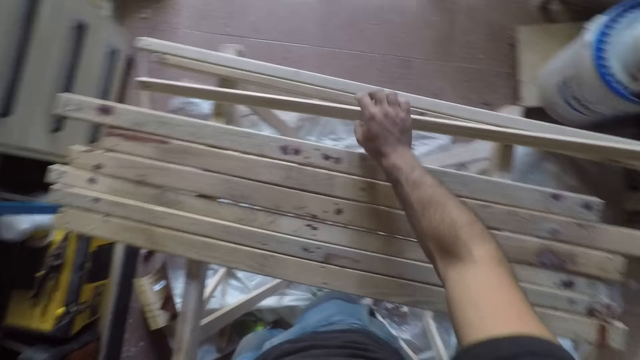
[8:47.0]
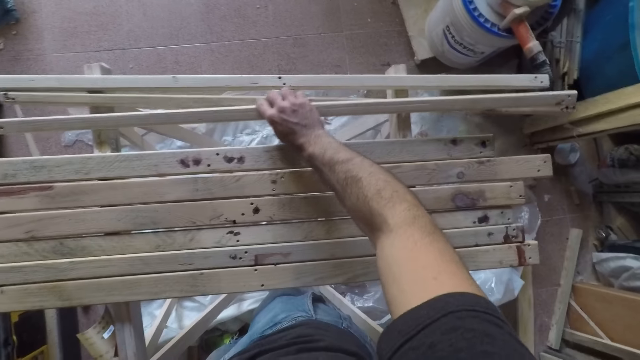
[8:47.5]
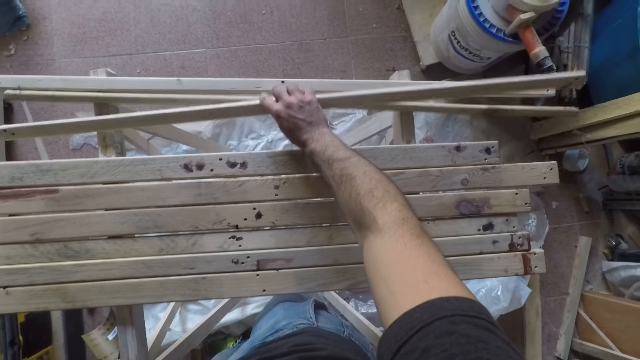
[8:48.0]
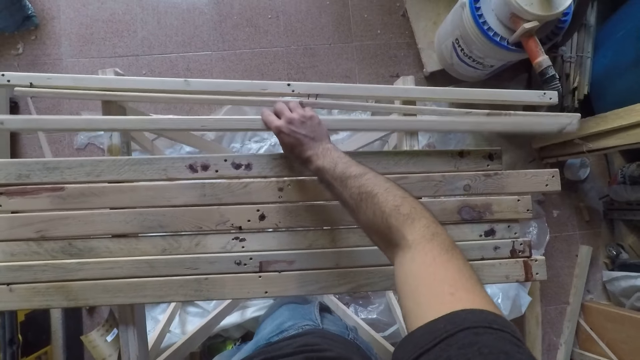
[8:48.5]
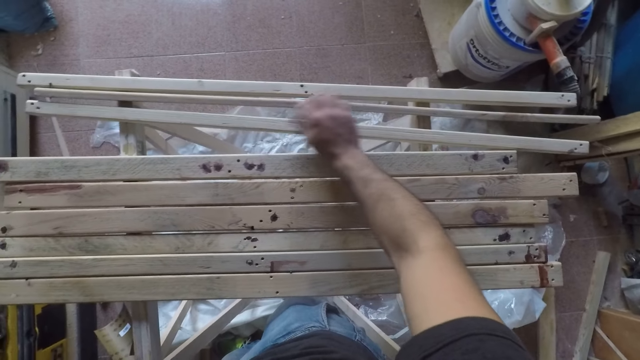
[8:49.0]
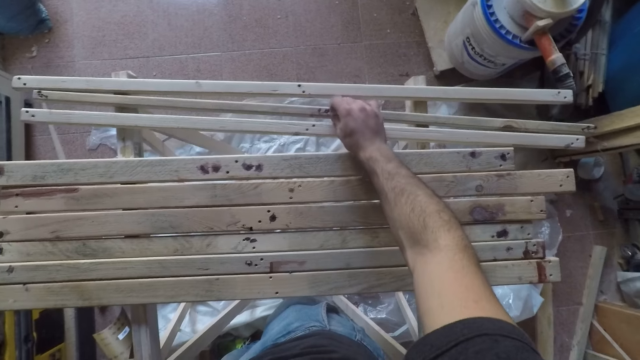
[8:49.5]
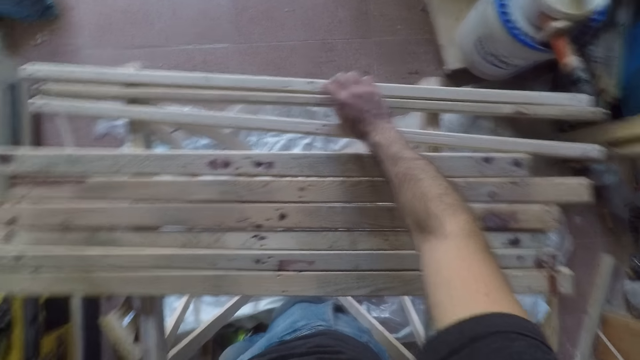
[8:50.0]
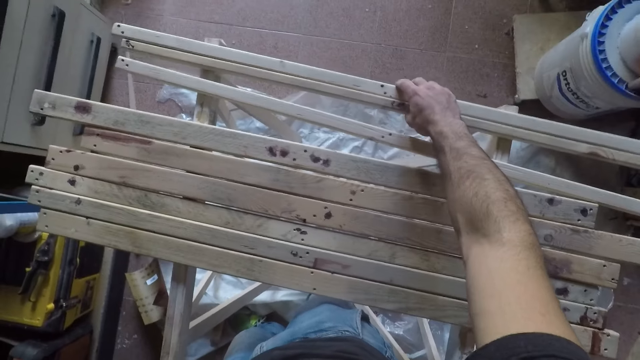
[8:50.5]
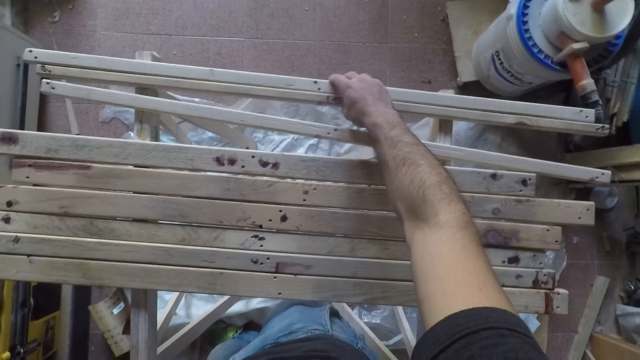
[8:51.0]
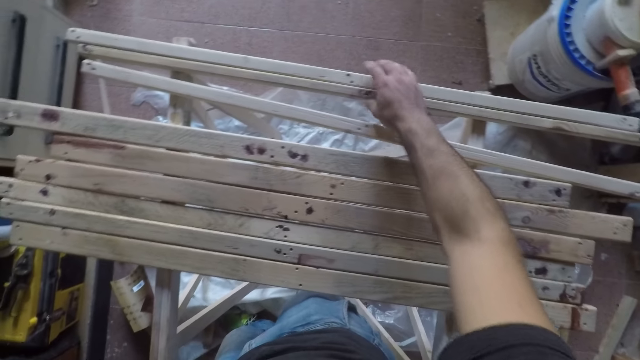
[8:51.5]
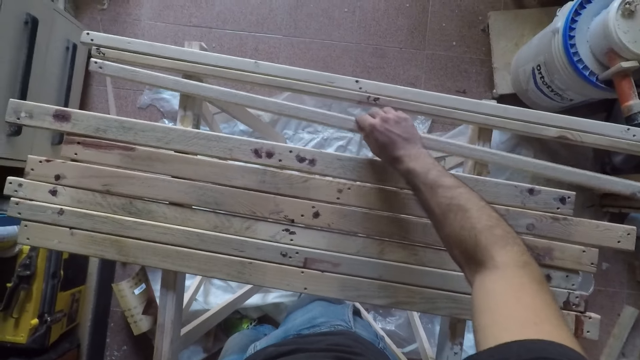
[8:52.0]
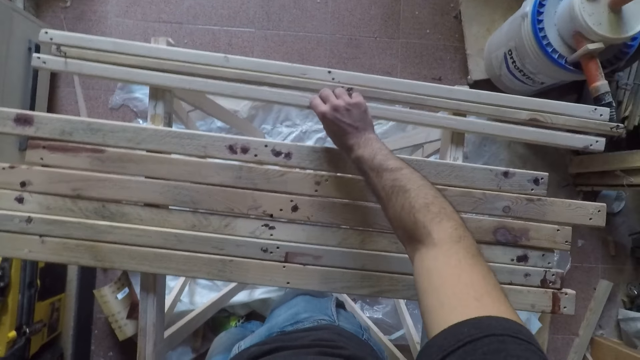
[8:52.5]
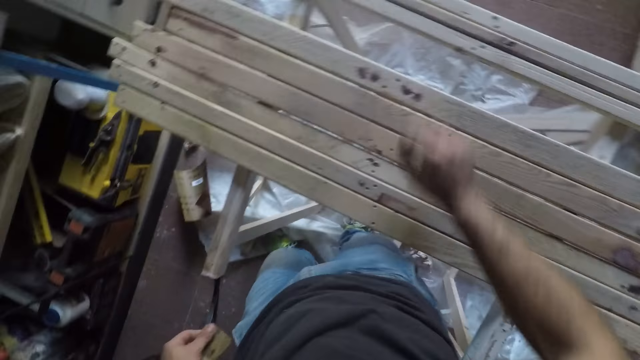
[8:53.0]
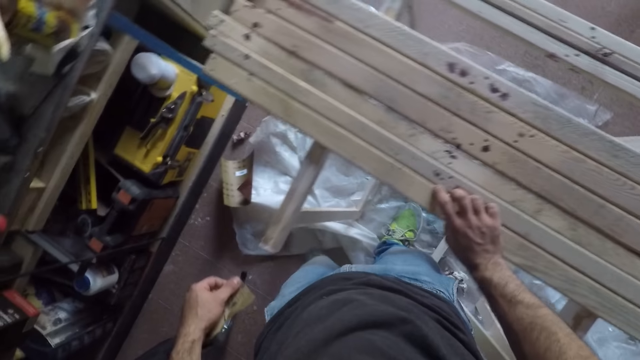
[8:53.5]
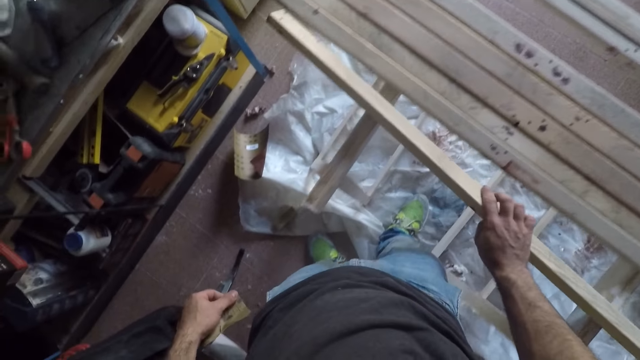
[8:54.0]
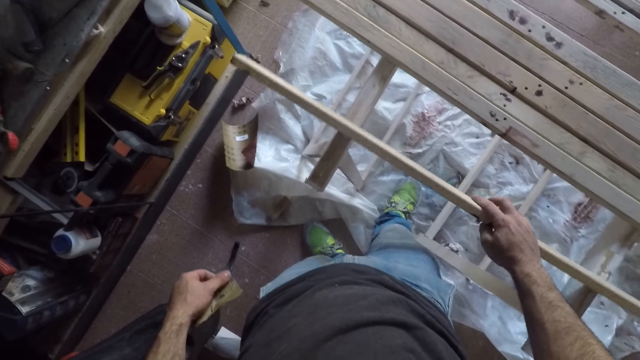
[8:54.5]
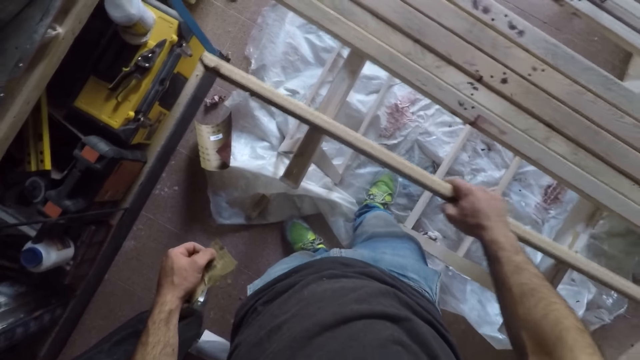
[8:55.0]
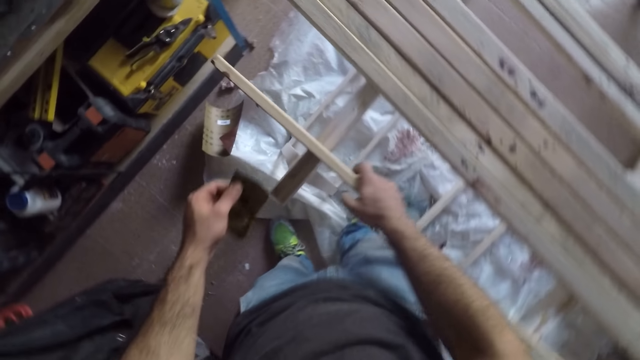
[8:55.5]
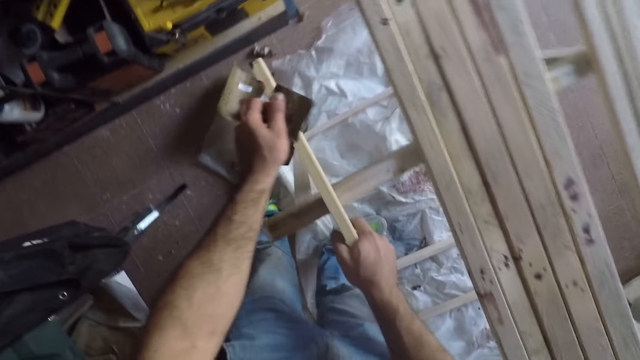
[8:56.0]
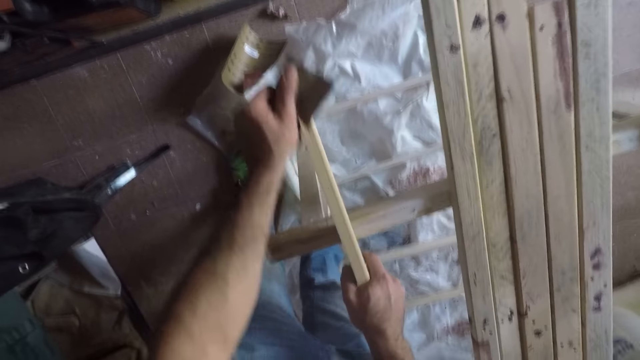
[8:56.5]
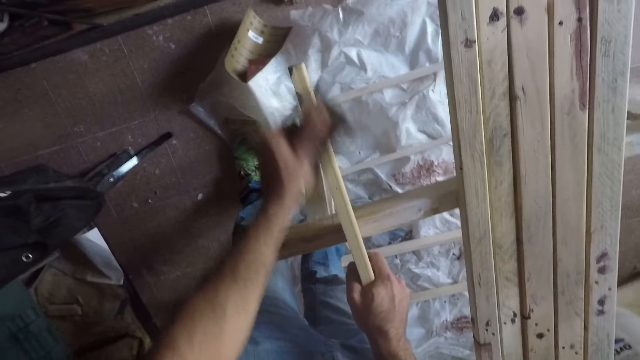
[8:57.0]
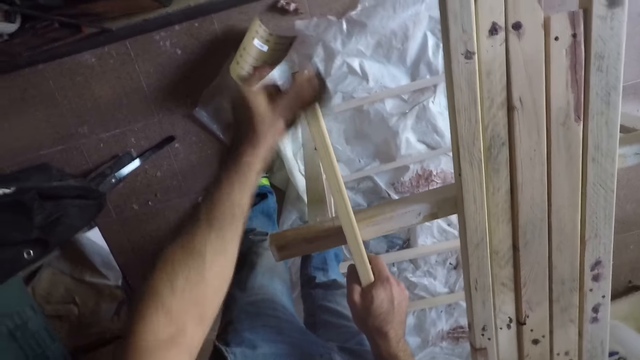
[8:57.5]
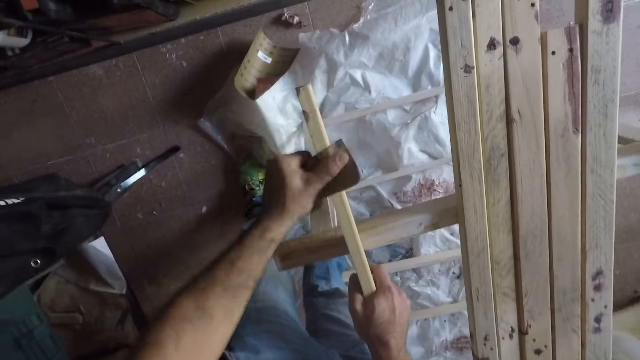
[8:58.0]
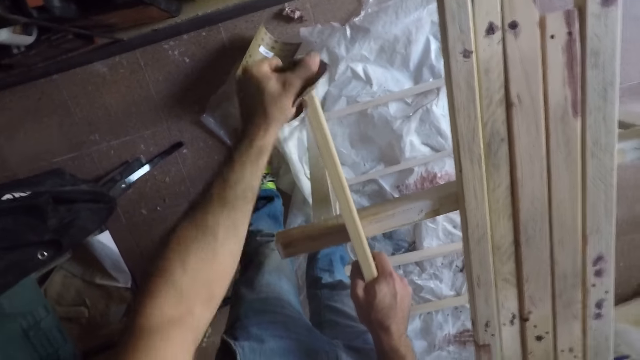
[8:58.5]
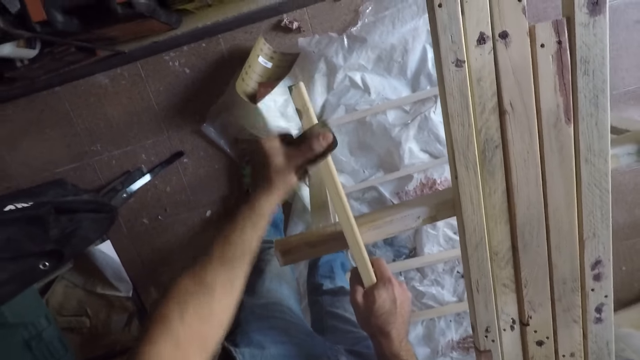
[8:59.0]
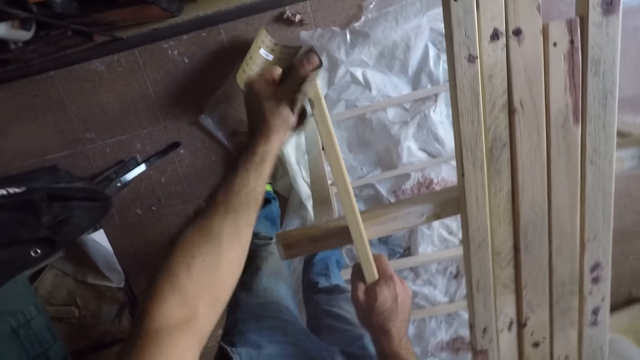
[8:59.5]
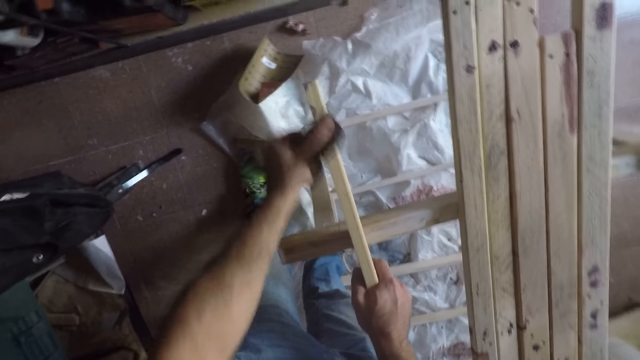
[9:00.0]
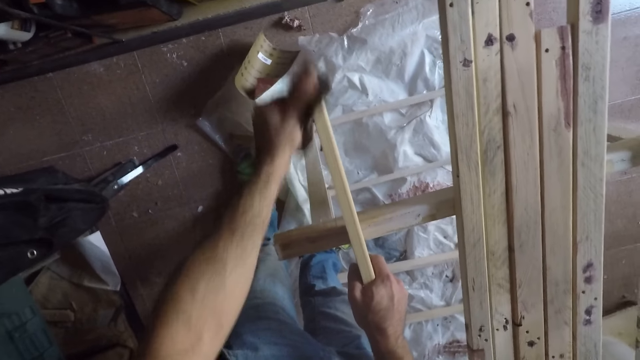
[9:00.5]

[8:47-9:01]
The camera wearer holds a piece of wood. He moves the piece of wood. He places the wood on the table. He lets go of the wood. He moves another piece of wood towards the edge of the table. He holds the pieces of wood together. He adjusts the positions of the pieces of wood. He holds the piece of wood with his hand. He pushes the wood towards the edge of the table. He lets go of the wood. He picks up the piece of wood. He moves another long wooden stick closer to him. He turns the long wooden stick to the side. He moves his hand forward. He holds the long wooden stick. He bends towards the long wooden stick. He files the long wooden stick with the sandpaper.

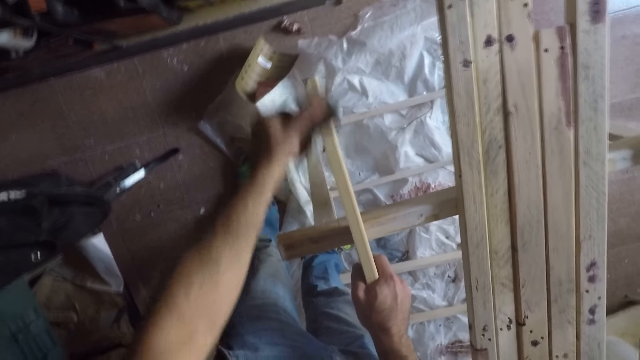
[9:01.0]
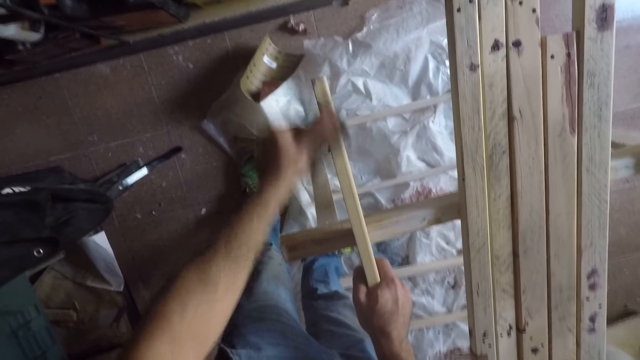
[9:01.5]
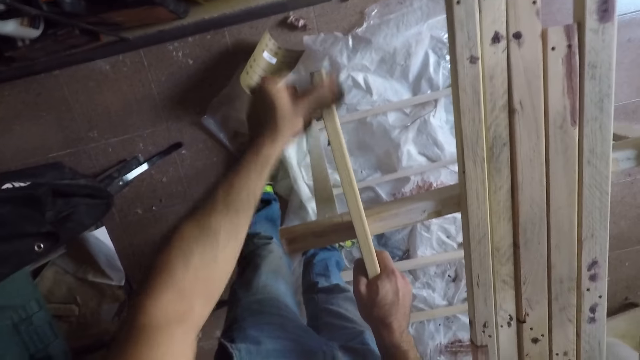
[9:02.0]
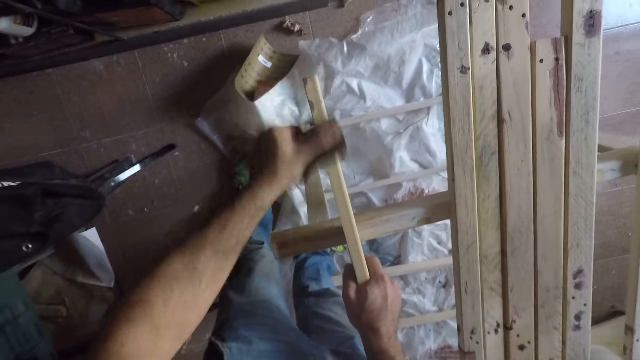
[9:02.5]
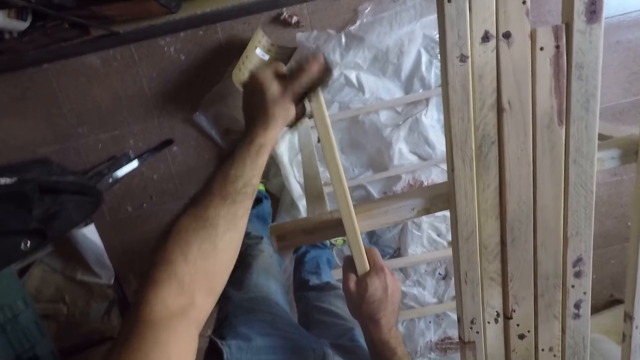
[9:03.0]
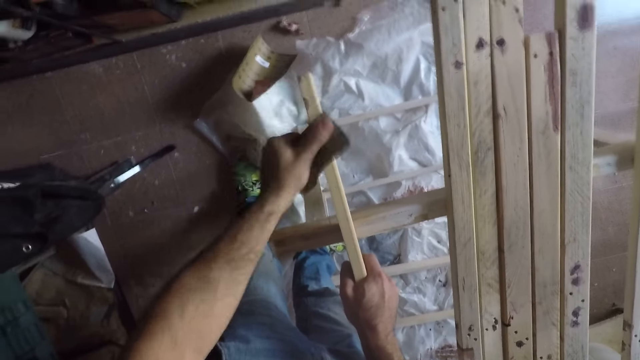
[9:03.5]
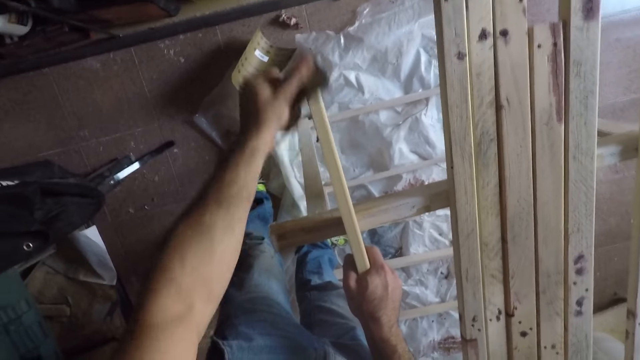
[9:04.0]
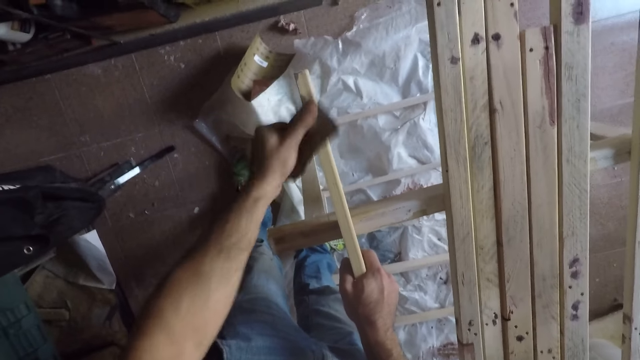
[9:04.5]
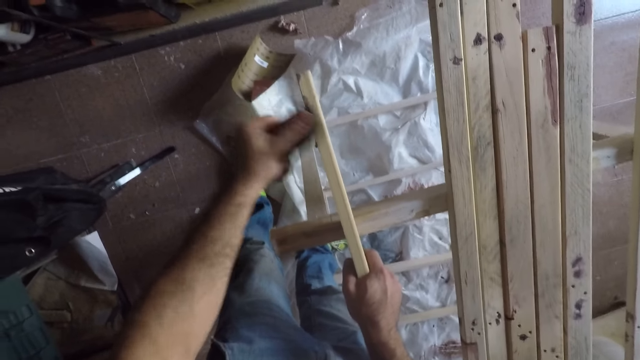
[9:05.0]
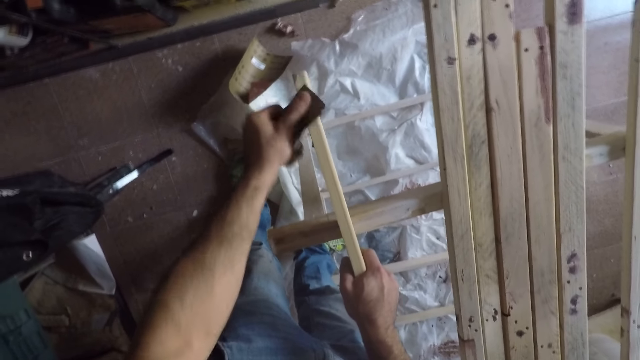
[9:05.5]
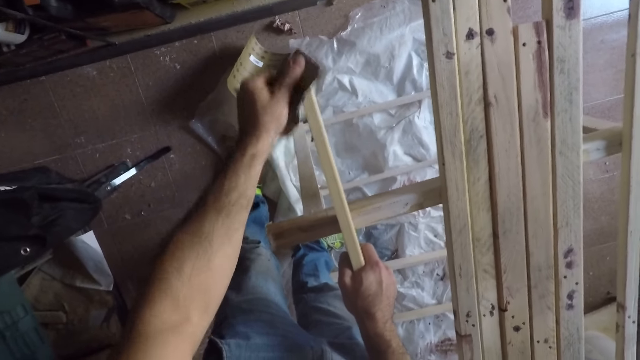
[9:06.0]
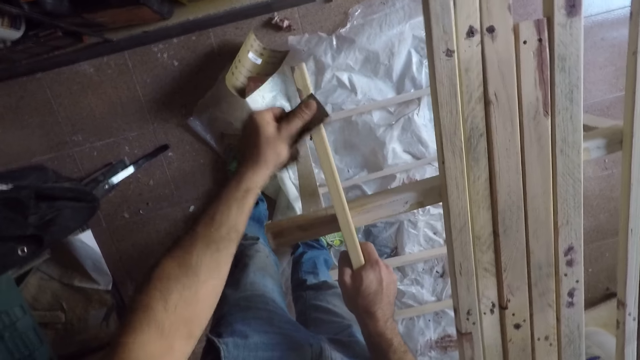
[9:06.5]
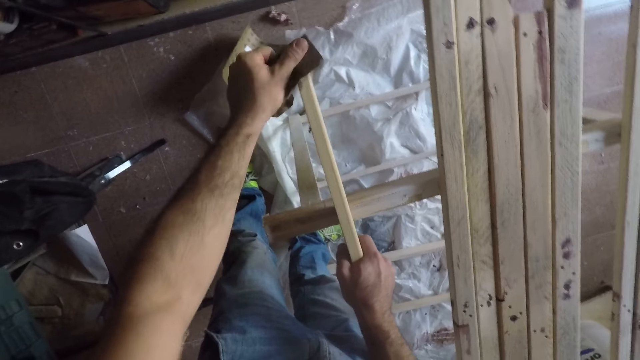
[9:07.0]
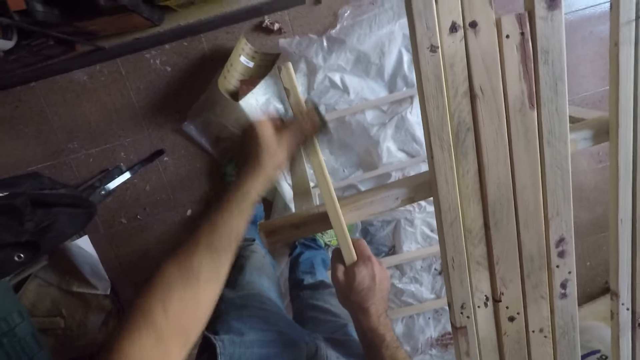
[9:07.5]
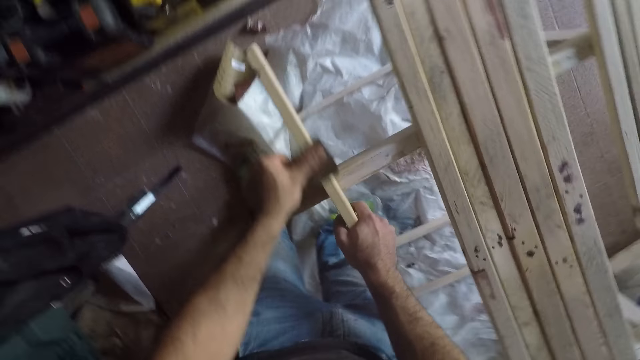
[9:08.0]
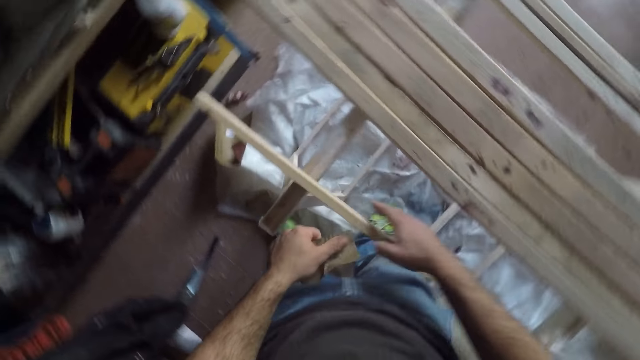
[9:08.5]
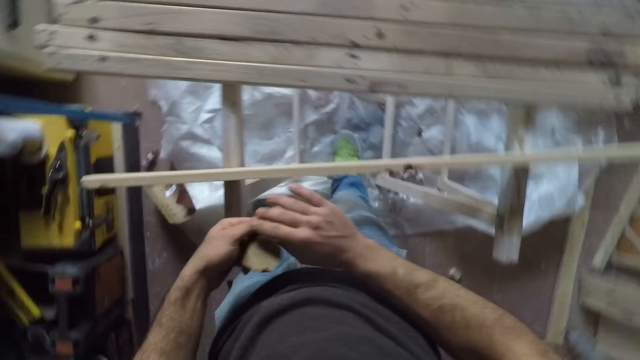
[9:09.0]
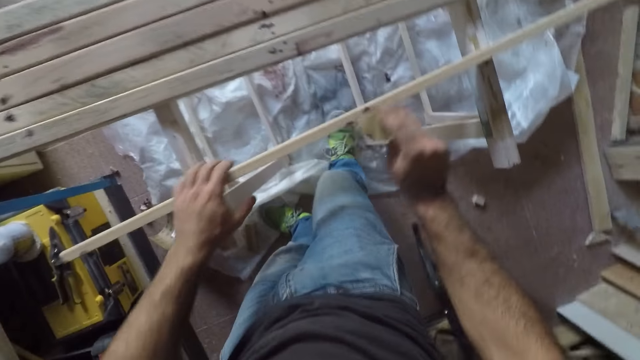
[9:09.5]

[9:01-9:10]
The camera wearer lets go of the wood. He holds the sandpaper with both his hands. He moves the sandpaper to his right hand.
